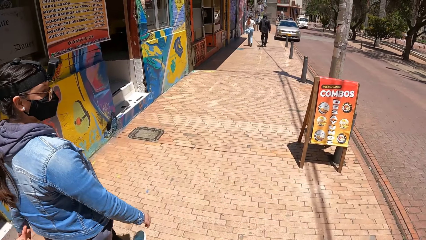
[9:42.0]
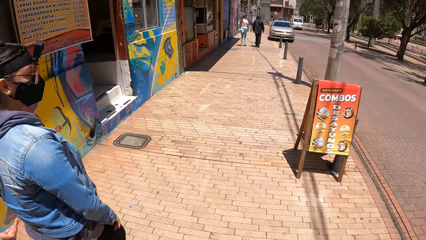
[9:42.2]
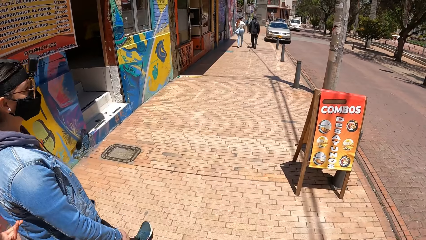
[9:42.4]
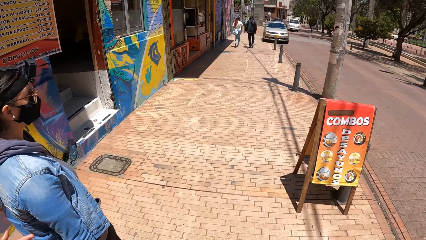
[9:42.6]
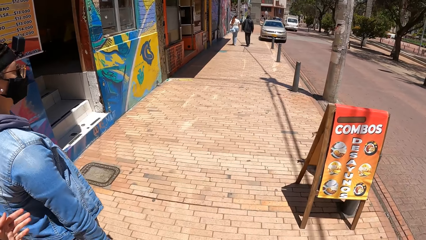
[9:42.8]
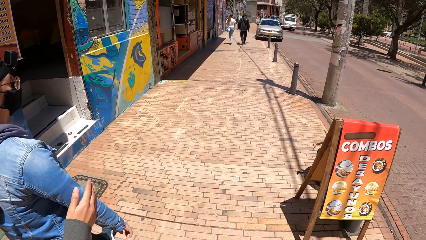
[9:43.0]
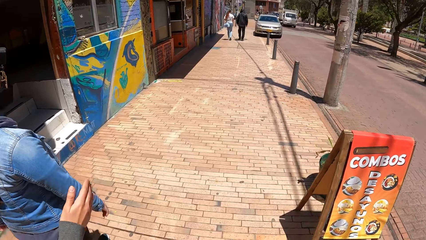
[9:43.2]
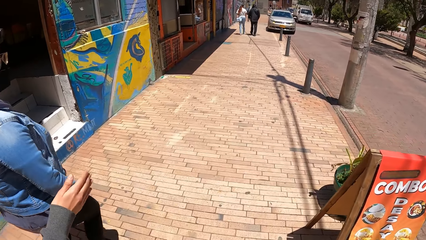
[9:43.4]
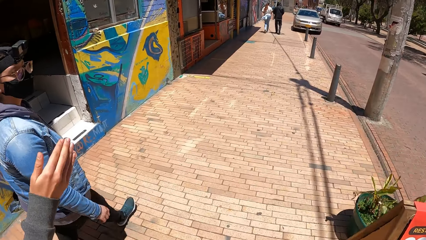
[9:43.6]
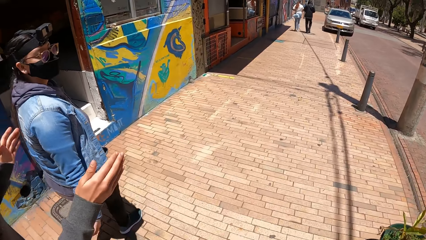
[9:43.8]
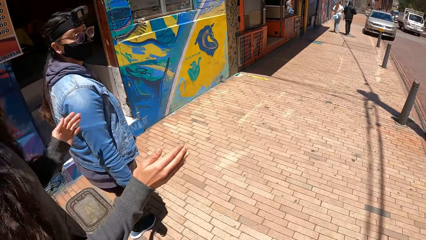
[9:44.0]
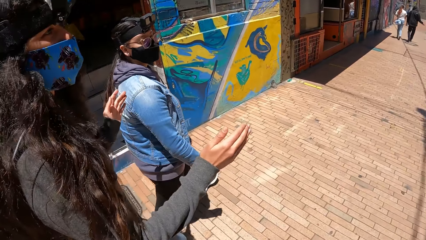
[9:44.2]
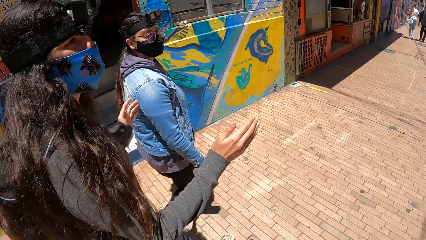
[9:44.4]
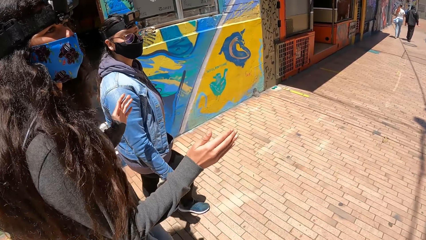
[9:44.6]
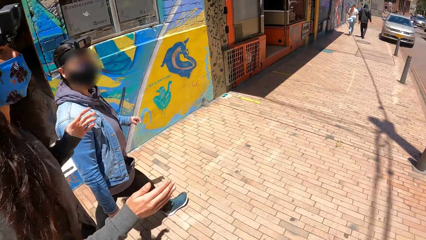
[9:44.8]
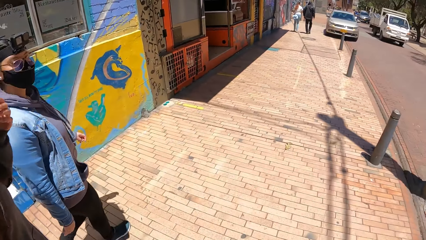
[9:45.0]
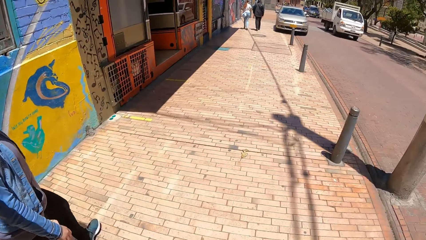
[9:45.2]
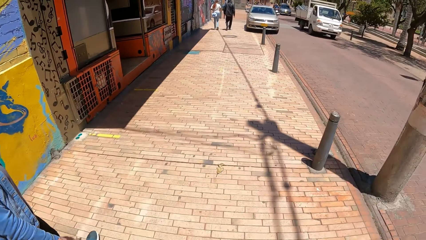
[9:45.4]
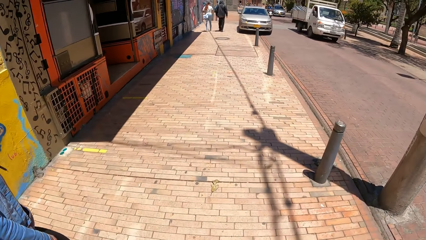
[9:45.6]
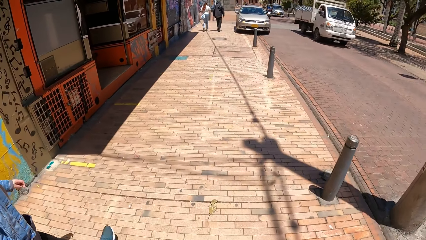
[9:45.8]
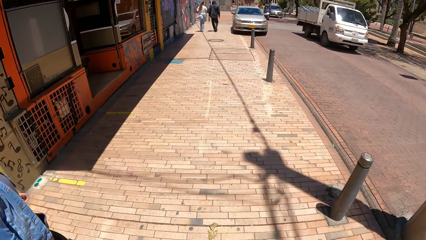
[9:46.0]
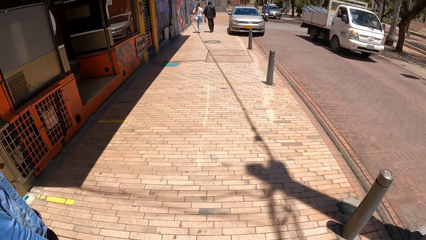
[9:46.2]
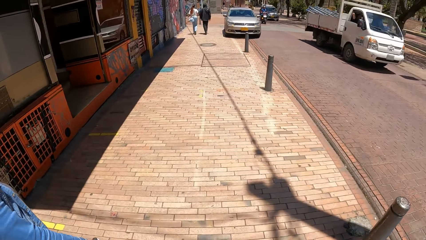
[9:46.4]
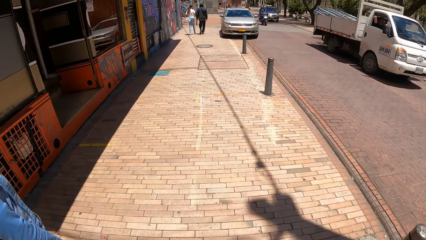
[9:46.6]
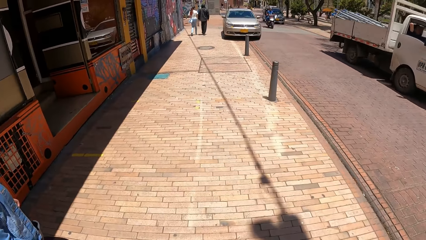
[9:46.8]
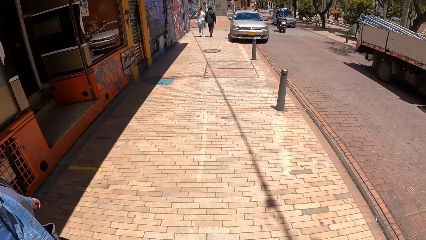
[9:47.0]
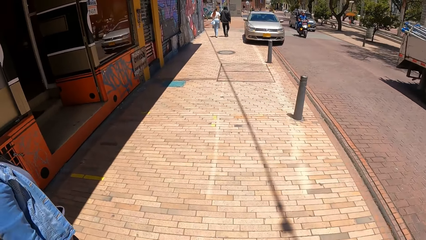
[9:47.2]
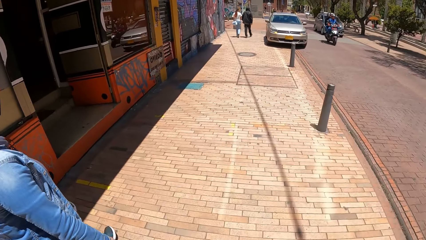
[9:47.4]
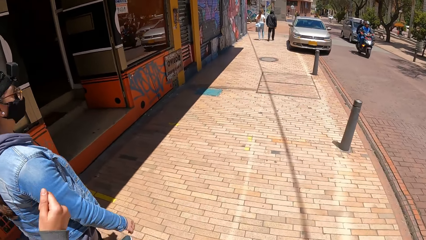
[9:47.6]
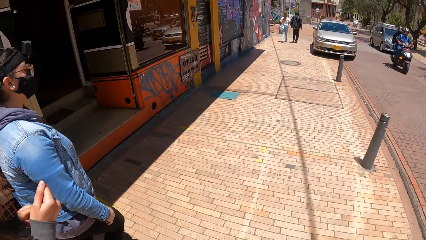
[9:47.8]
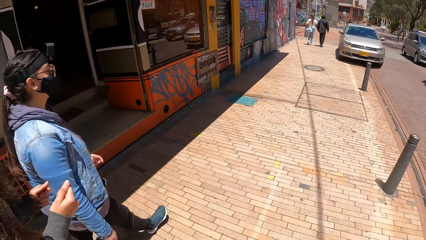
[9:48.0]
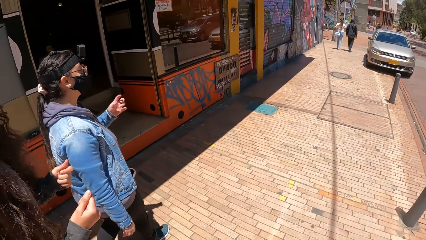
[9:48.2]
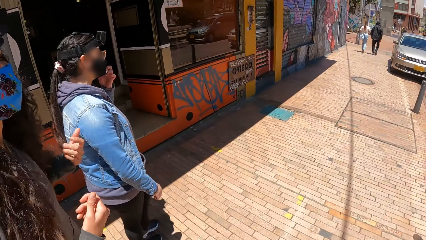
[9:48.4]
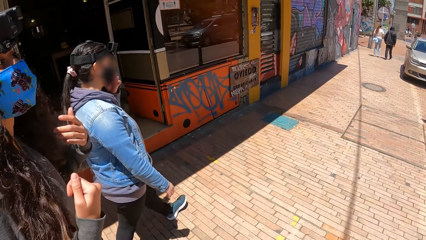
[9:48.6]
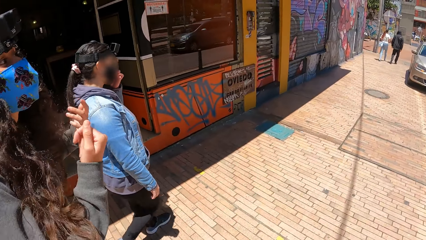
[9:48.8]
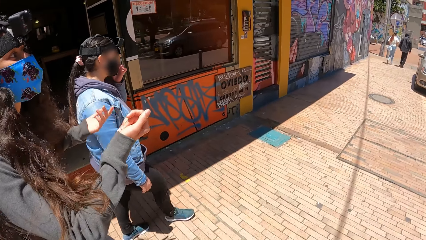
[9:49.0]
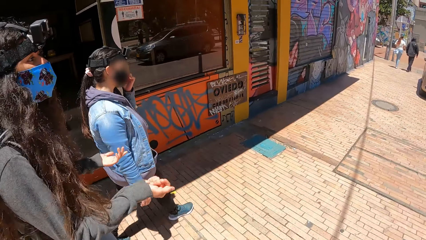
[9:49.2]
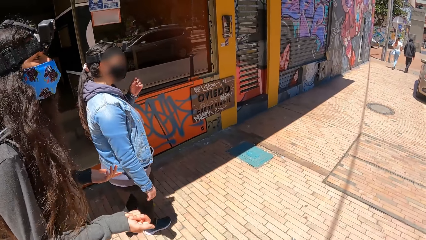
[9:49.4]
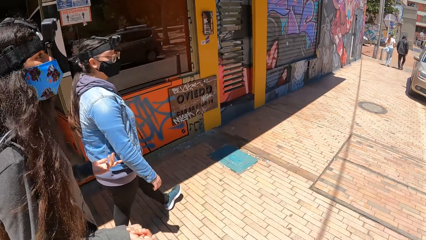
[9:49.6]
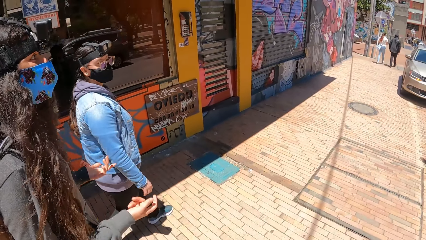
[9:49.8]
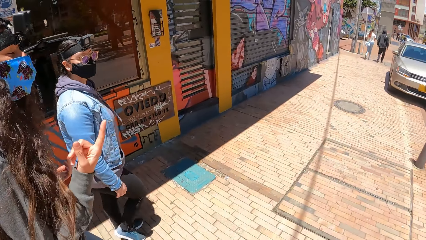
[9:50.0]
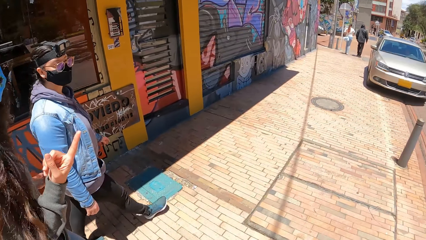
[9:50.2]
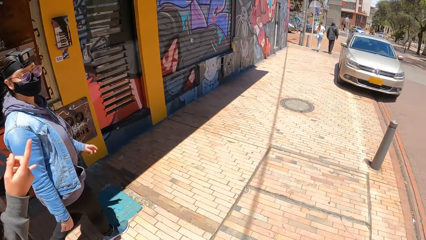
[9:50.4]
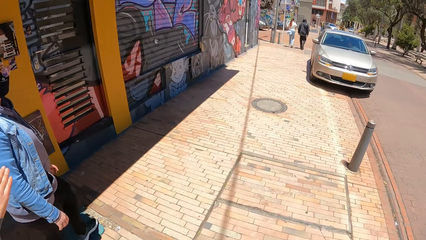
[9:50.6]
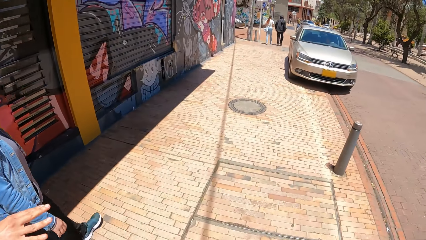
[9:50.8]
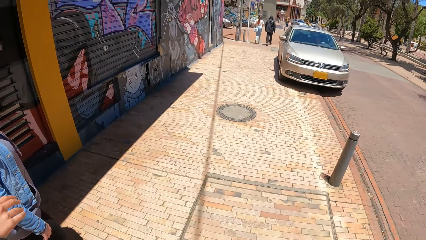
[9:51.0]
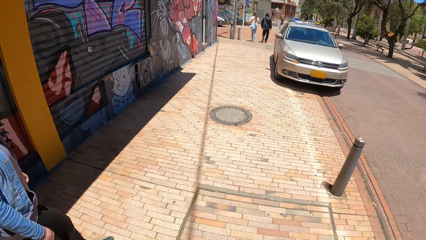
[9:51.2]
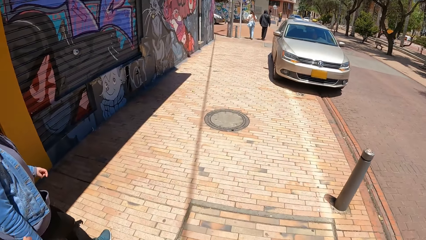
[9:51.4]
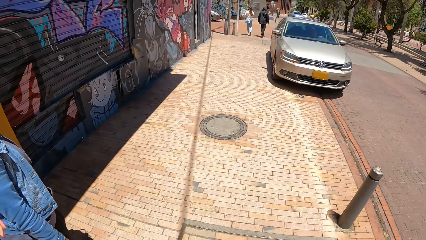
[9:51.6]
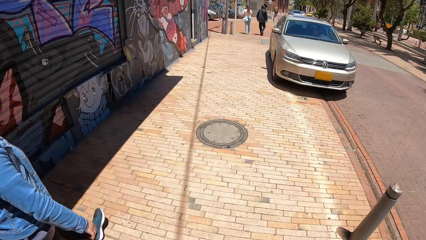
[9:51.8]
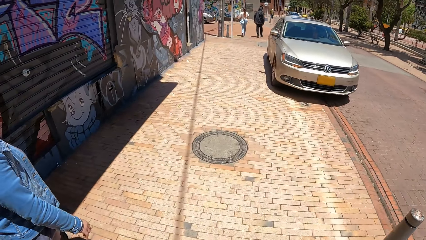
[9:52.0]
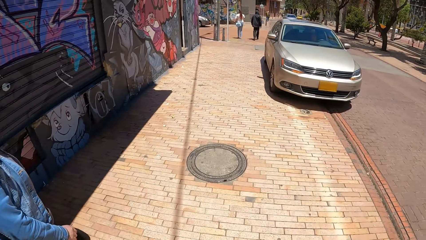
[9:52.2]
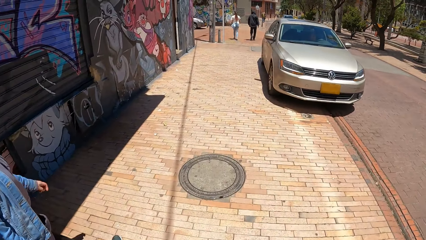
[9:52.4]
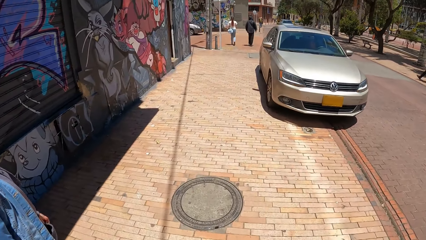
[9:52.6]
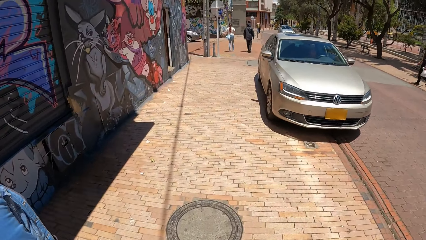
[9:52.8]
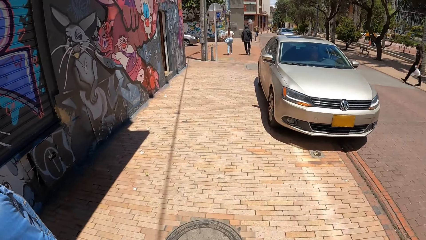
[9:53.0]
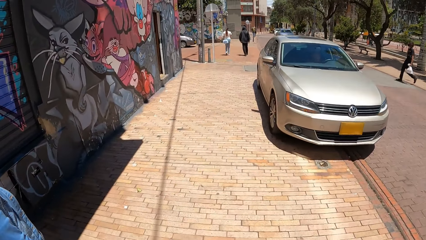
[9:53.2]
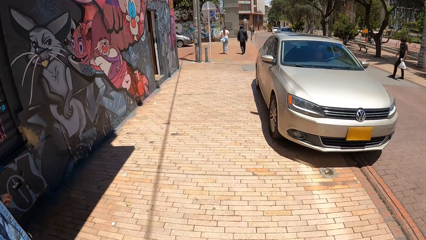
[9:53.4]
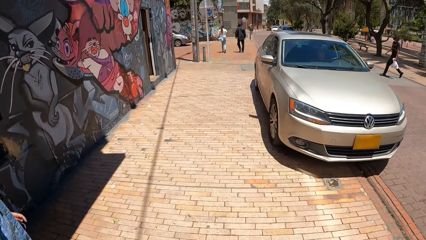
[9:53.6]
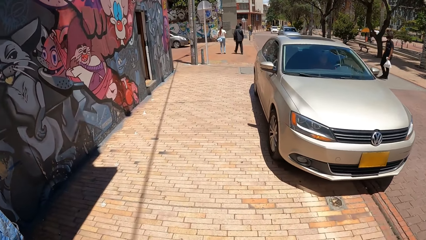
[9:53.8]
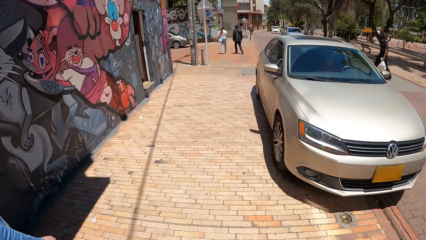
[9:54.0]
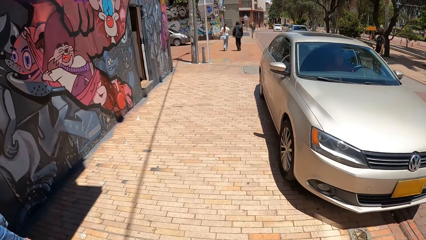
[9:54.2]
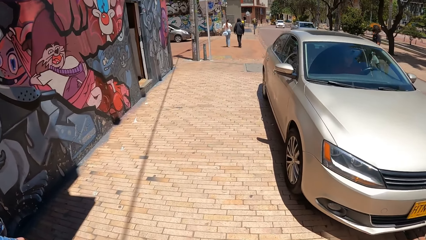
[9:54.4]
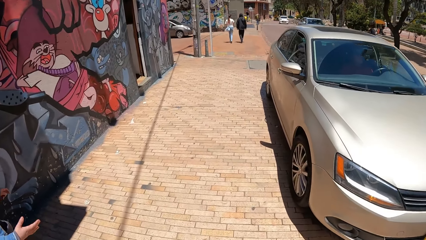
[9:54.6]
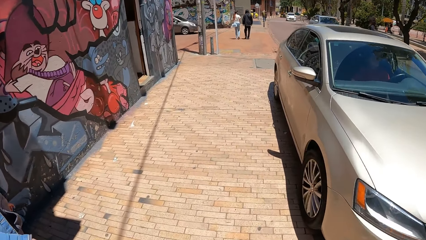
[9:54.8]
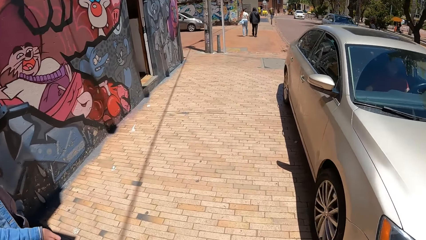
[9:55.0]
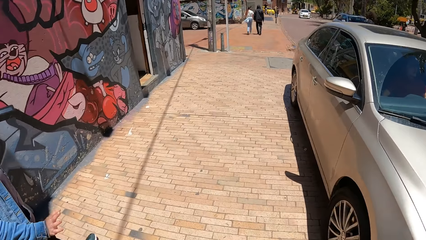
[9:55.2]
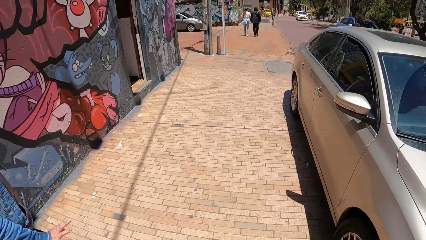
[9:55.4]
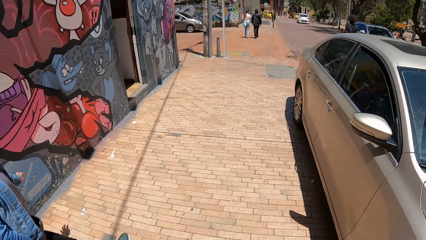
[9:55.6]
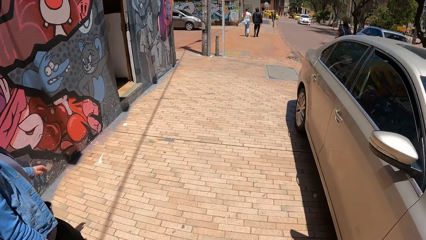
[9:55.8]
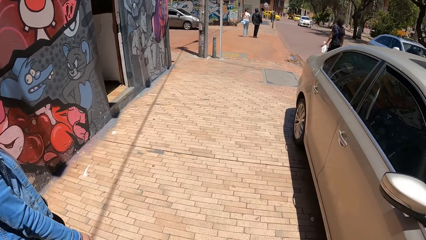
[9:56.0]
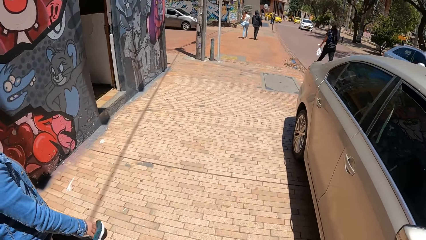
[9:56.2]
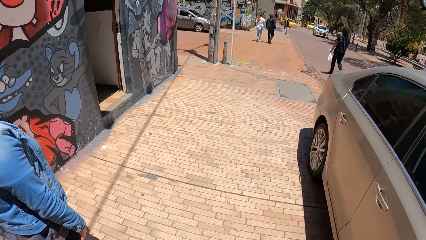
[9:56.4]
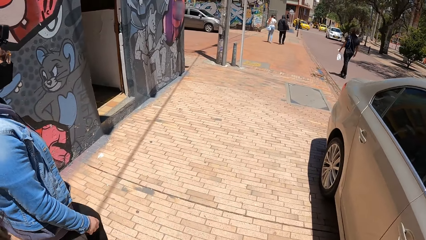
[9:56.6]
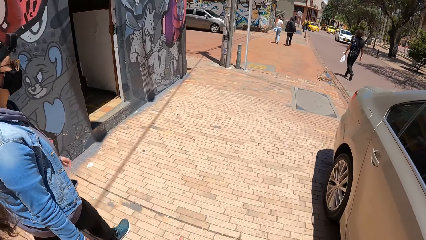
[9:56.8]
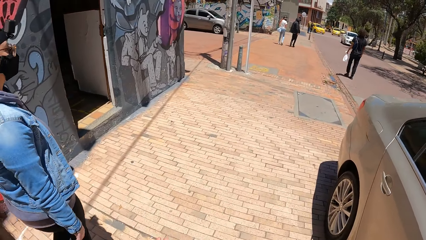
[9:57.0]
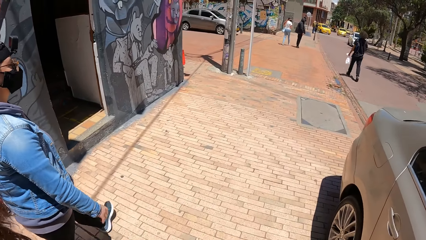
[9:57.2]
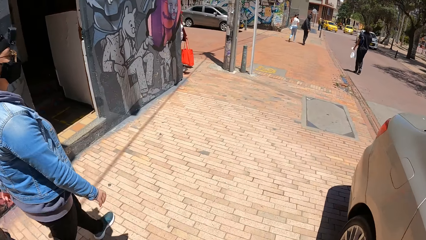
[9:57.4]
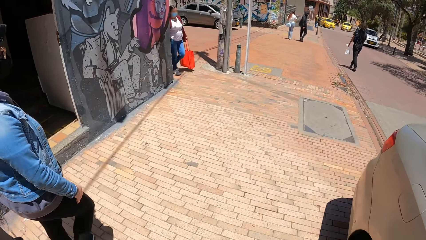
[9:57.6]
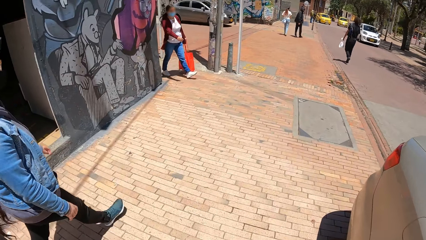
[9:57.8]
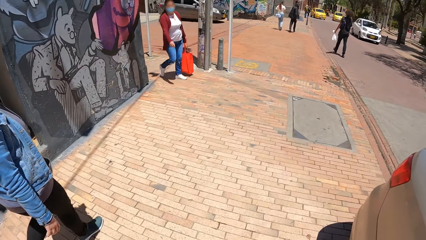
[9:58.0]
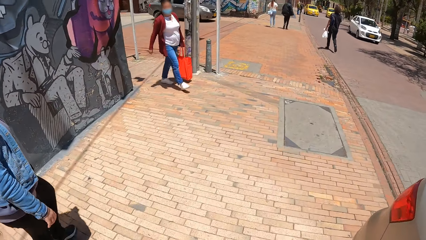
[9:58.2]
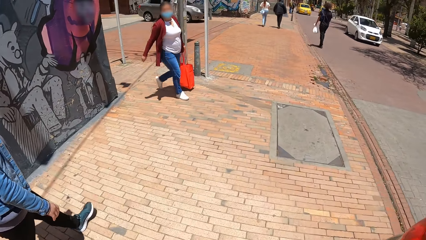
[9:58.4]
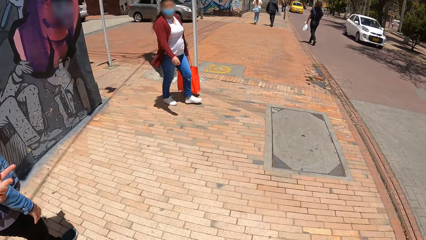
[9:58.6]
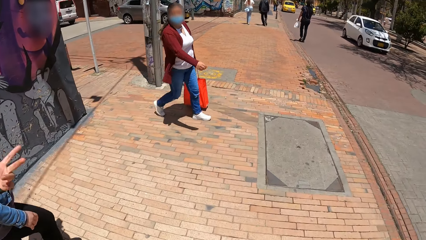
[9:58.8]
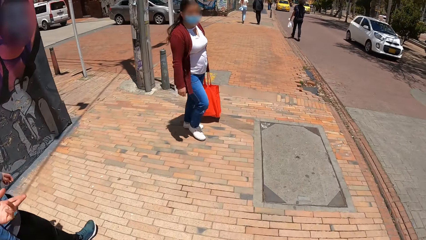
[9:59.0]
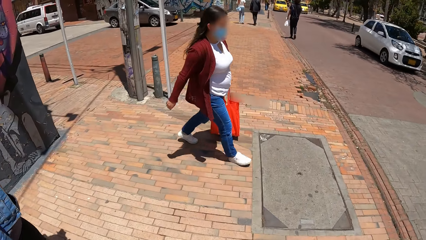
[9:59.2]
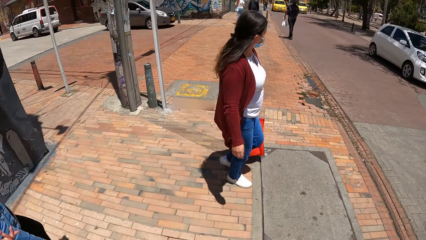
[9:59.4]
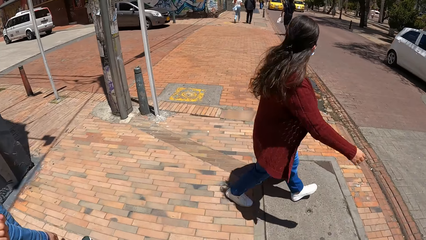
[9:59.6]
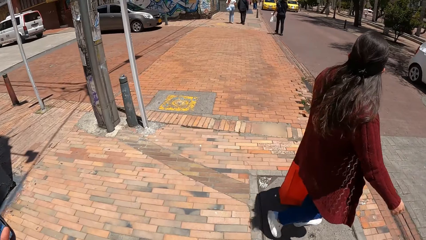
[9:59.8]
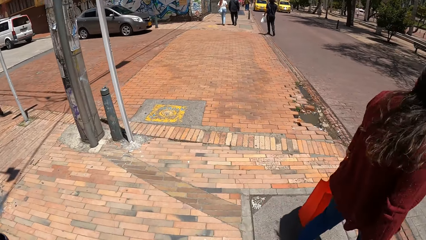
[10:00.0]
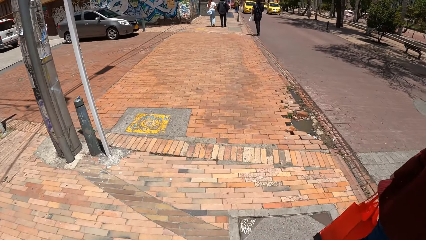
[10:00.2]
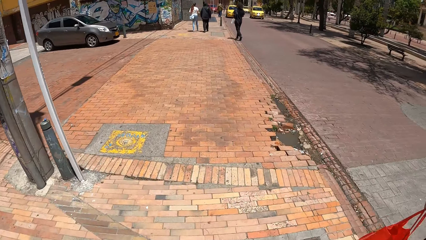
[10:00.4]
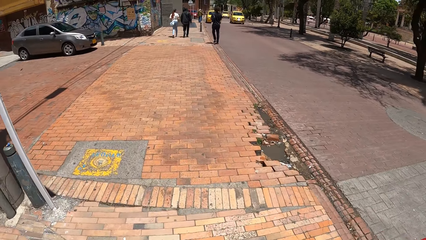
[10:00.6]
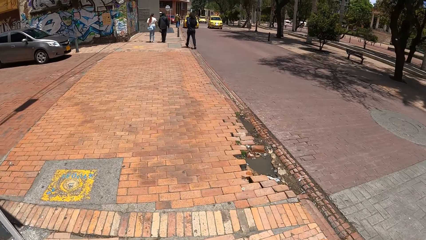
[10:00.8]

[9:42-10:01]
A person moves the hands. A white truck drives past the camera wearer. Another person touches the face. A woman walks past the camera wearer. A white car drives past the camera wearer.
